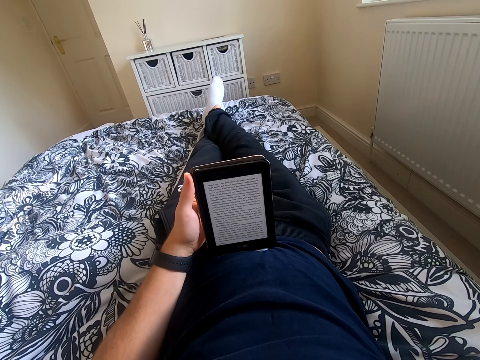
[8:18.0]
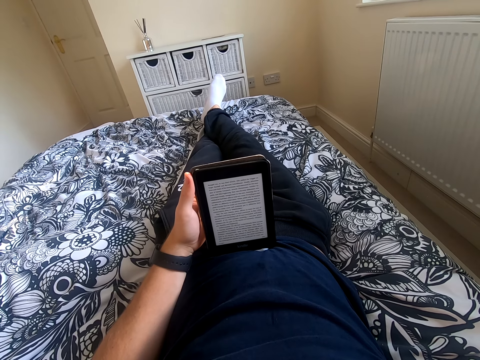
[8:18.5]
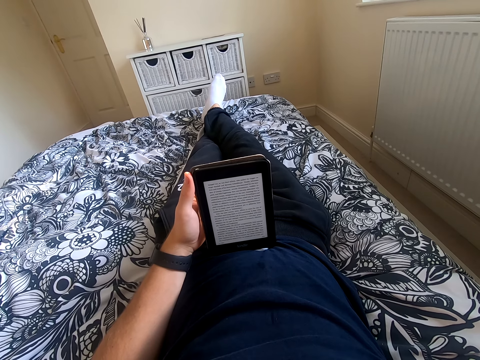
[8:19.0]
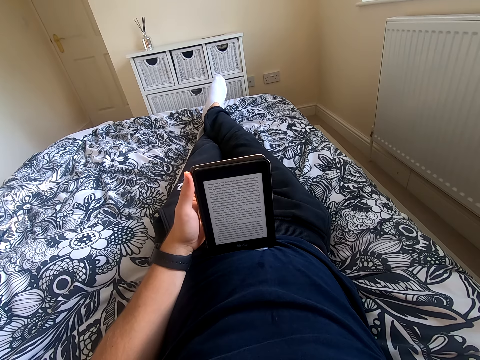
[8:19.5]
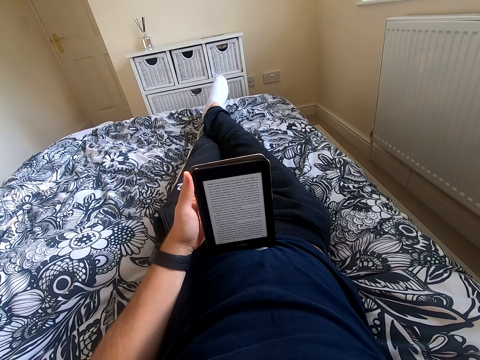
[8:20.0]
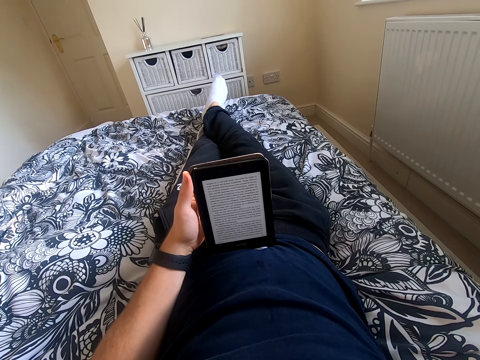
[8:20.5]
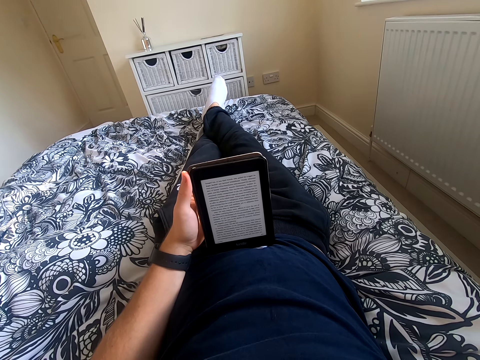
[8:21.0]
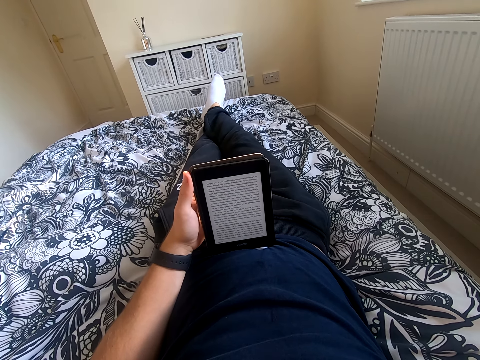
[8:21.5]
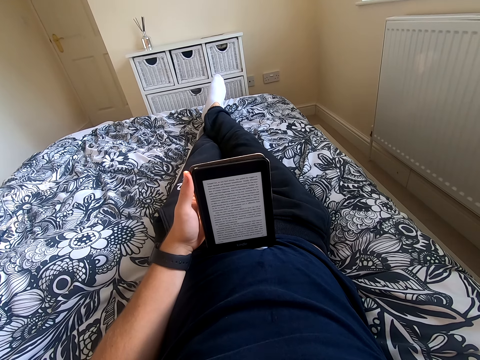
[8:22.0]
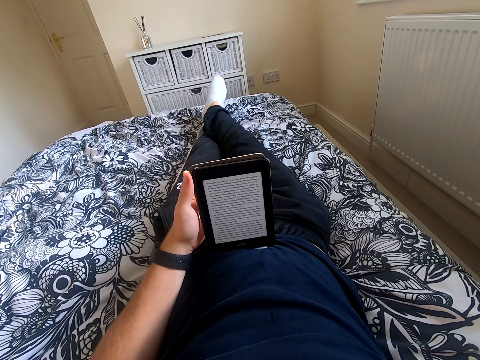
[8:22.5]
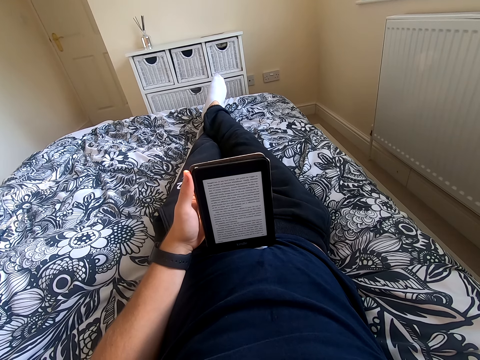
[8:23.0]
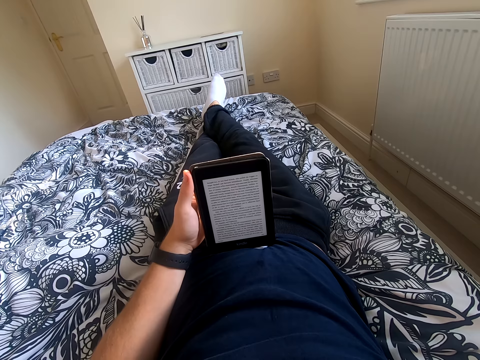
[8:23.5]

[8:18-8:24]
The camera wearer shakes his feet.

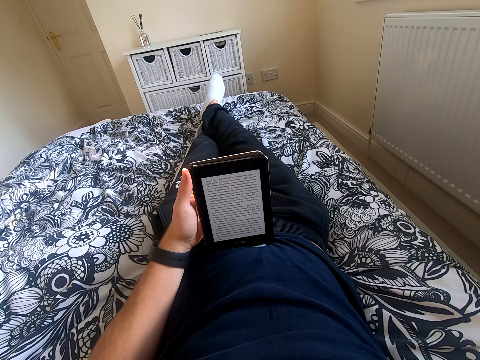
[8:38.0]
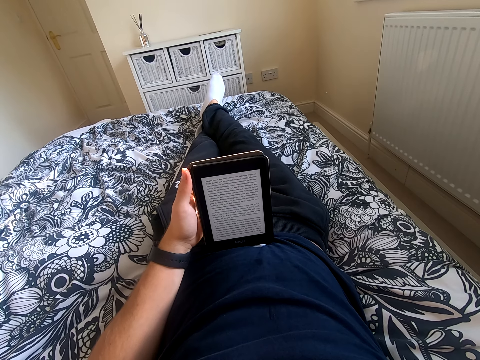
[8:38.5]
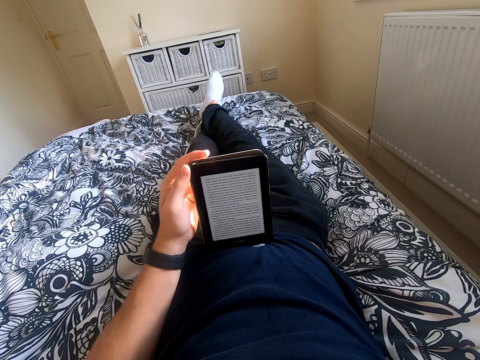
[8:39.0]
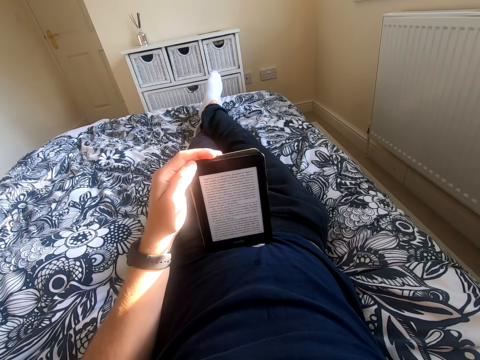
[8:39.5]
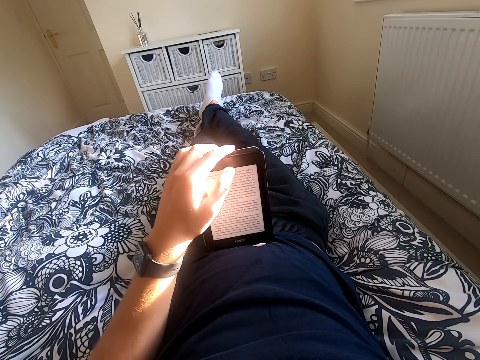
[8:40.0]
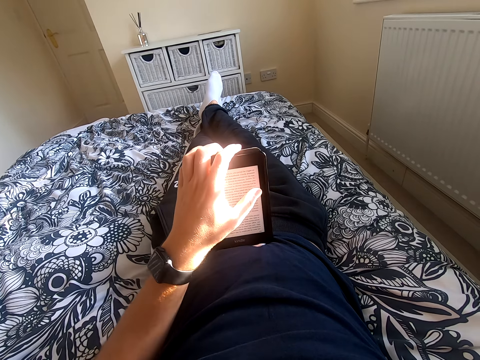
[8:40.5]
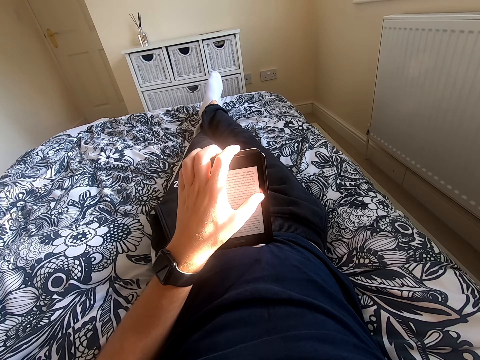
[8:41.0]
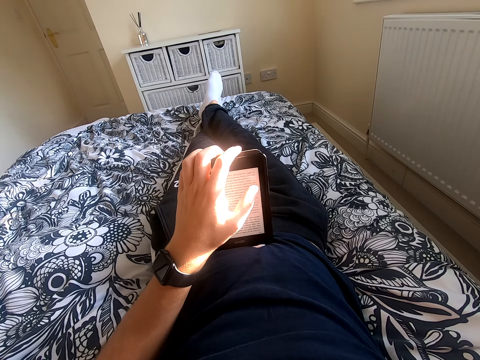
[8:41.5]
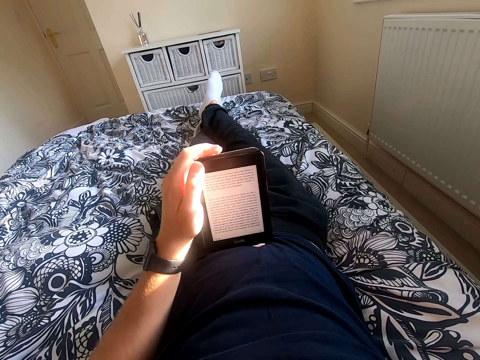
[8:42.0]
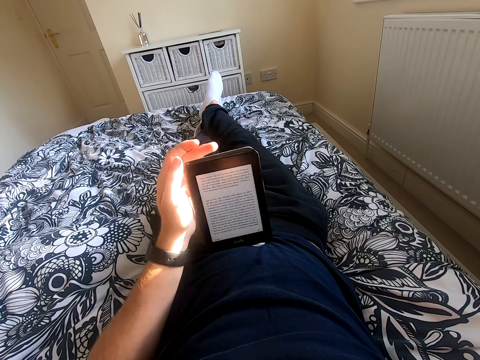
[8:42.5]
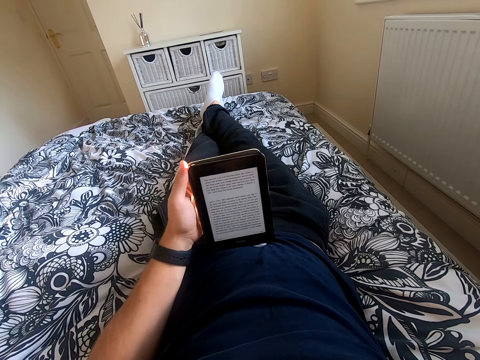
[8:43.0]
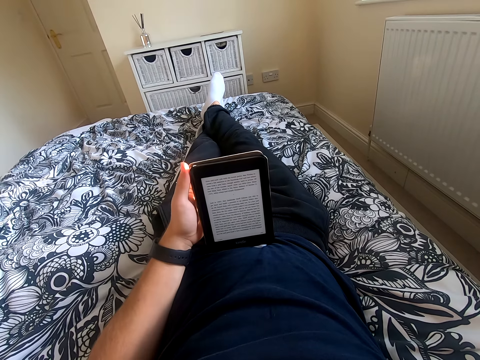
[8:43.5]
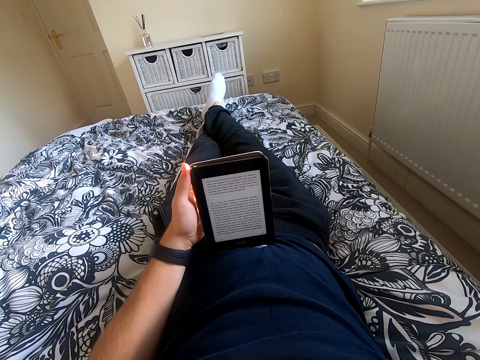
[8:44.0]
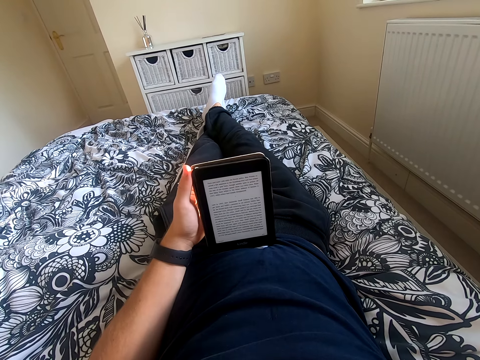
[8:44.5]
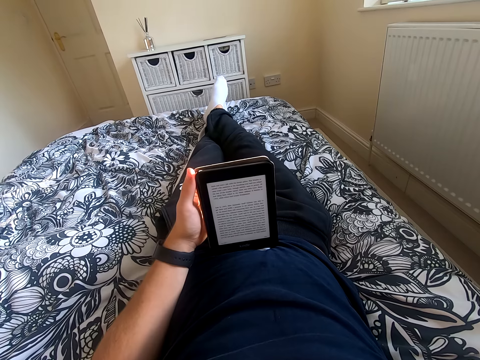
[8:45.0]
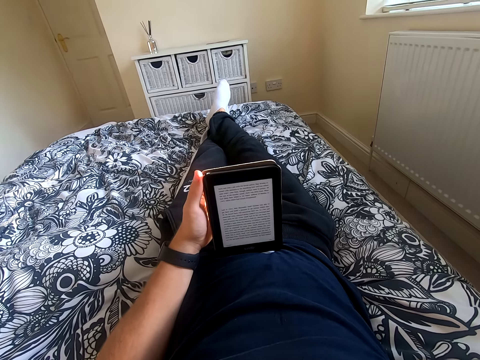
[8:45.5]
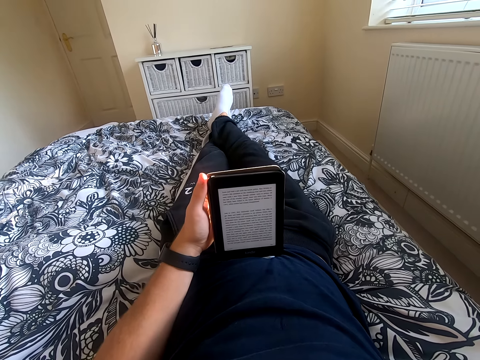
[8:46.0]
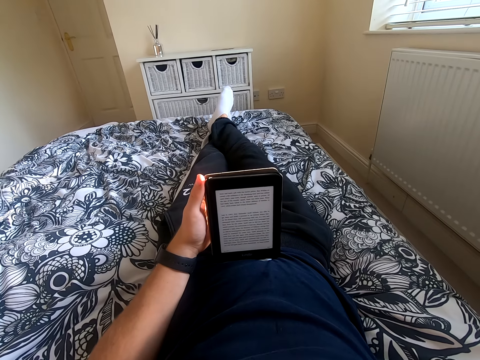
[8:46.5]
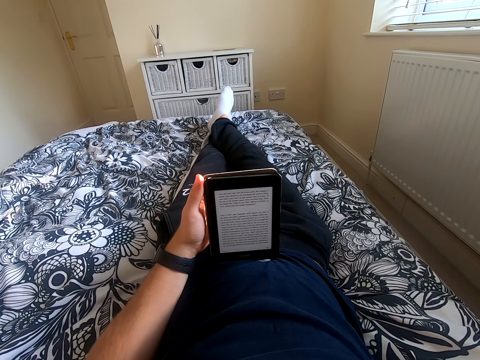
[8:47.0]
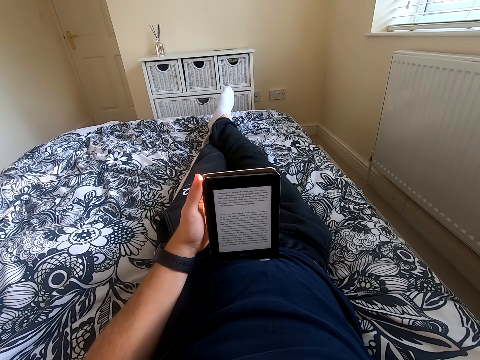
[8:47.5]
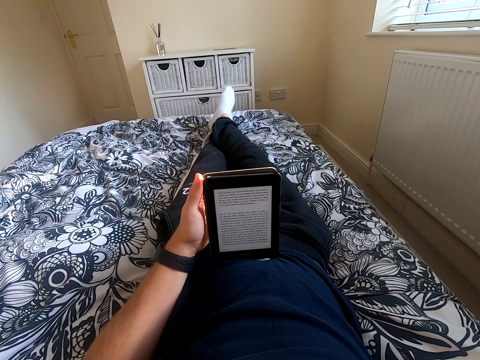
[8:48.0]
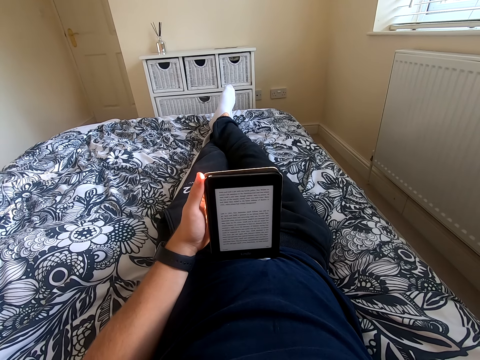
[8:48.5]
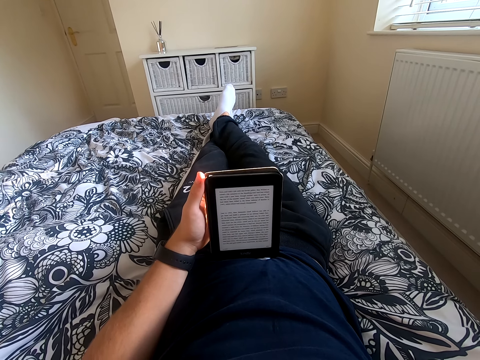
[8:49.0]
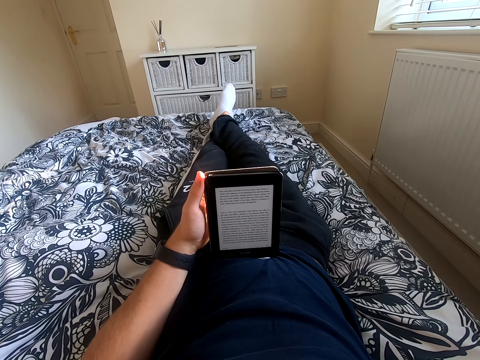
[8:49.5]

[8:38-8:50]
The camera wearer moves his left hand on the tablet. He scrolls through the tablet. He moves his left hand on the tablet. He reads the book on the tablet.

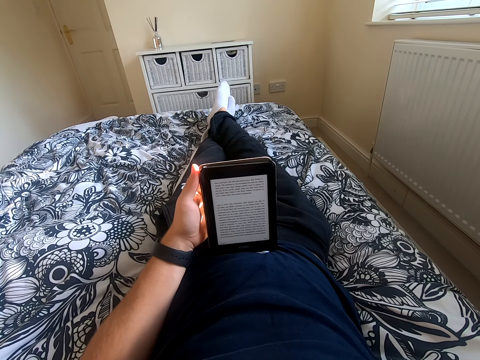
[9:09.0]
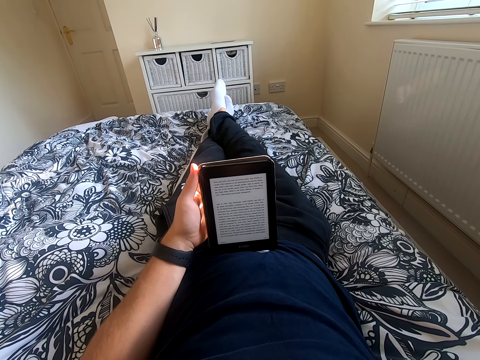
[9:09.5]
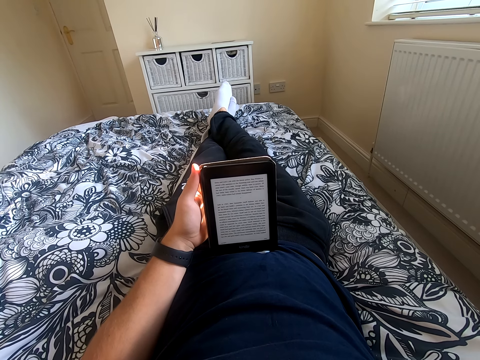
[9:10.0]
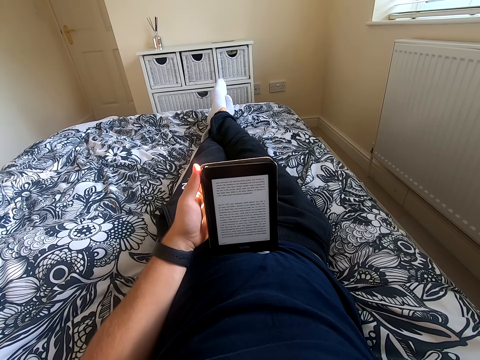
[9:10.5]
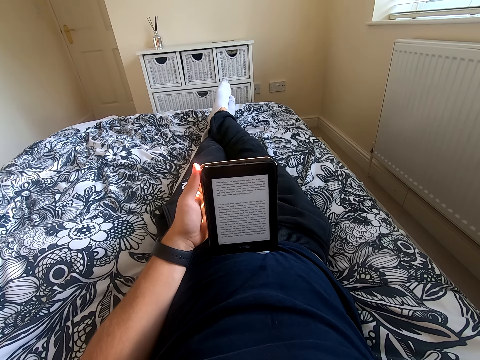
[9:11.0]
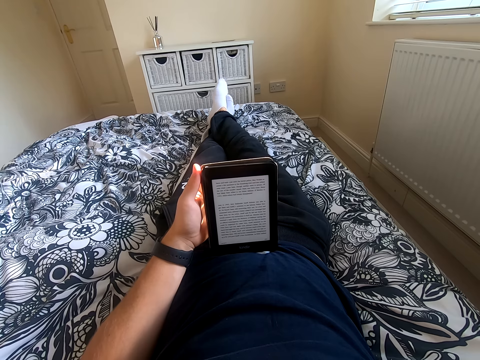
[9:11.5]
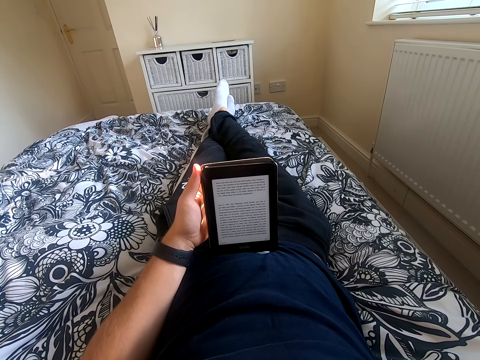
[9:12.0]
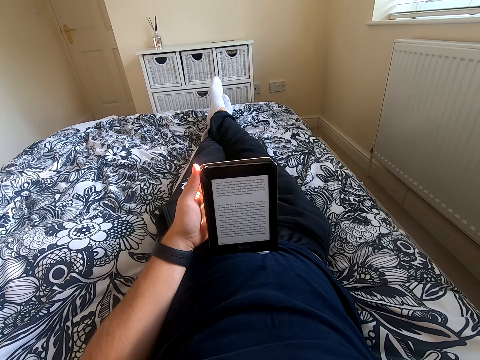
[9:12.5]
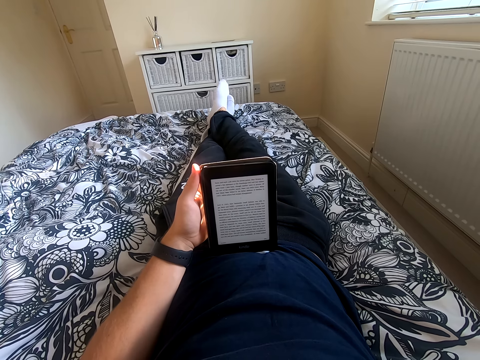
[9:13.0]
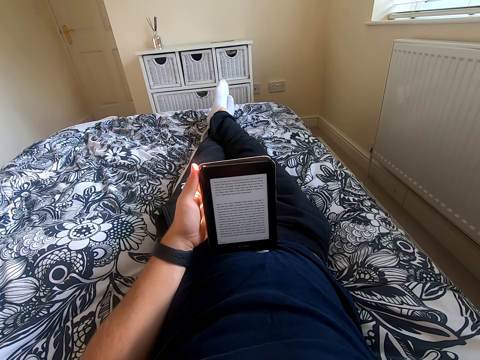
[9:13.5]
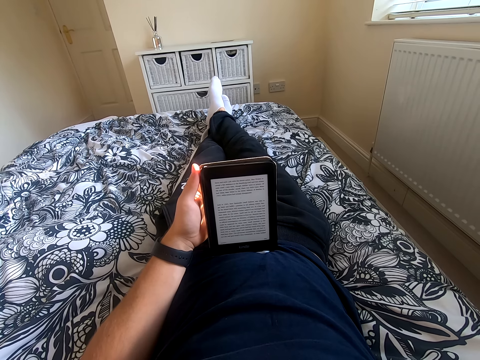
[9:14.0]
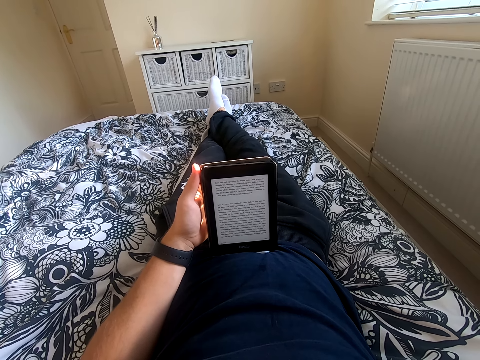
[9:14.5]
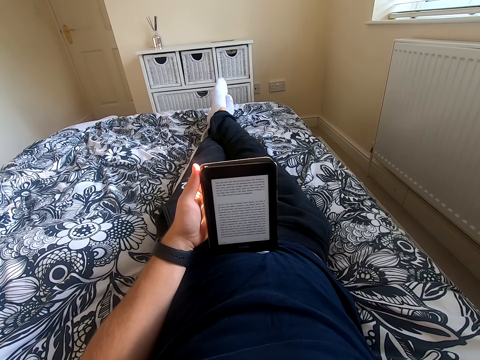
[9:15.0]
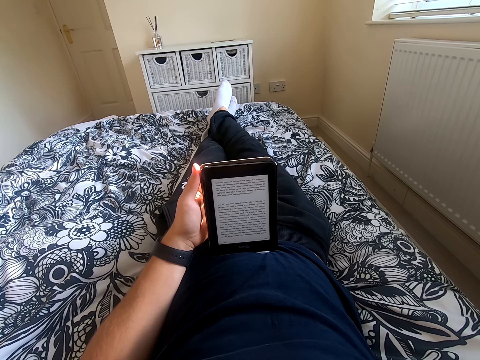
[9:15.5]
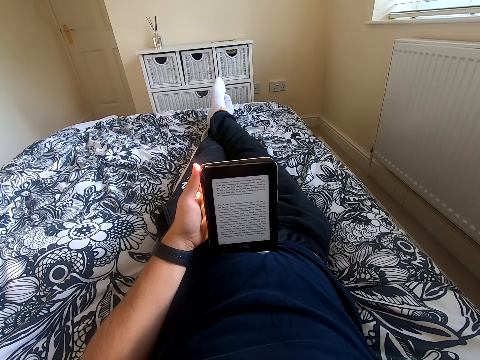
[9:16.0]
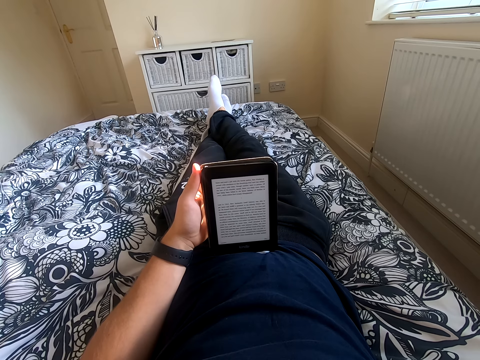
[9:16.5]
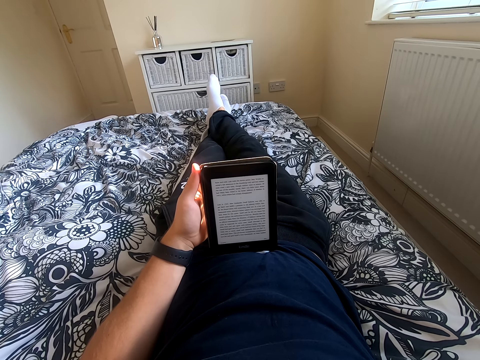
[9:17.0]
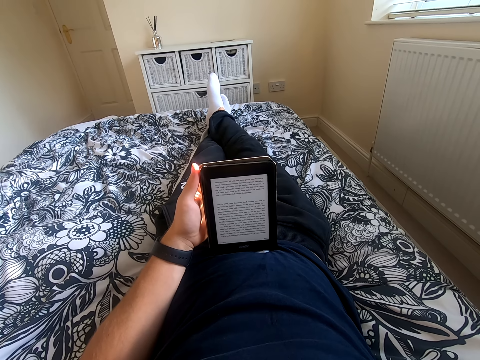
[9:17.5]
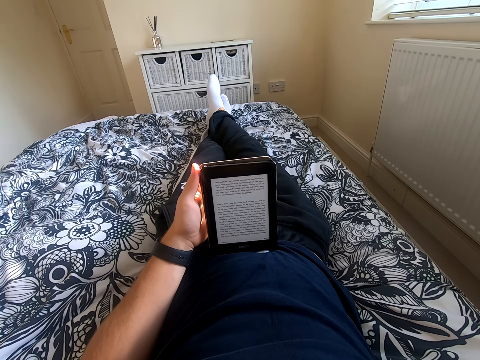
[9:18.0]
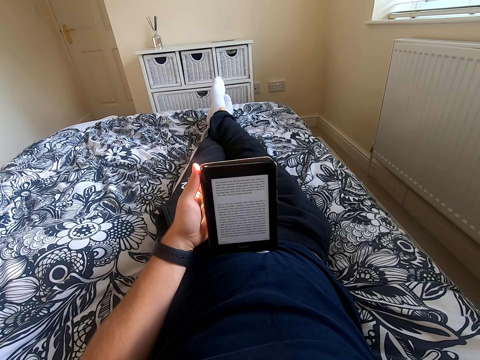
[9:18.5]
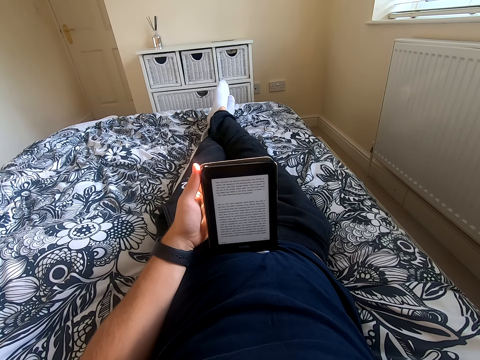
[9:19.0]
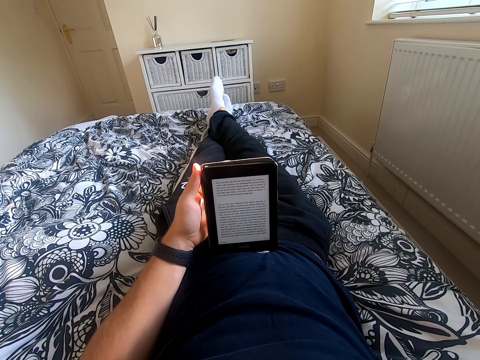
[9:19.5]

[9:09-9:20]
The camera wearer shakes his feet.
